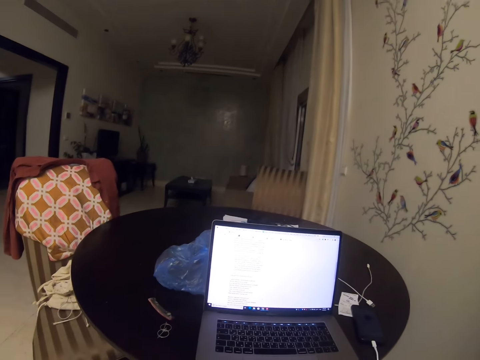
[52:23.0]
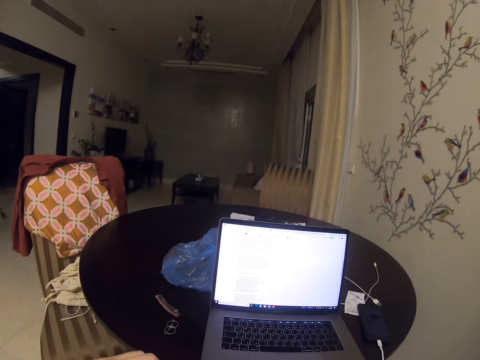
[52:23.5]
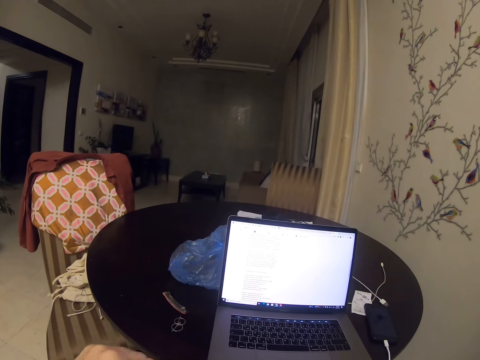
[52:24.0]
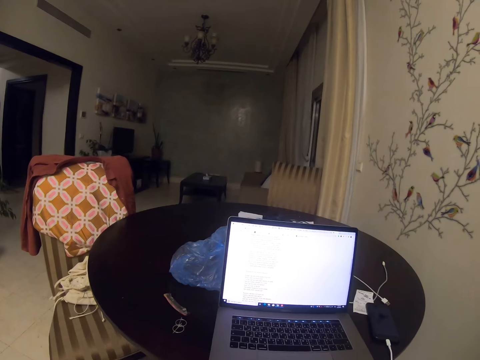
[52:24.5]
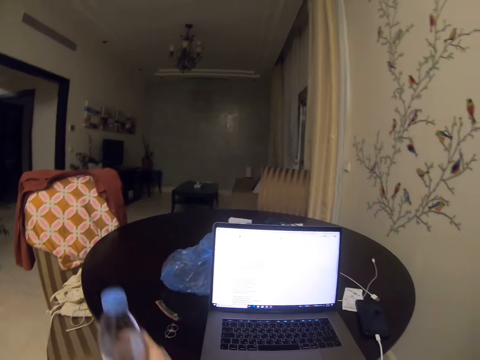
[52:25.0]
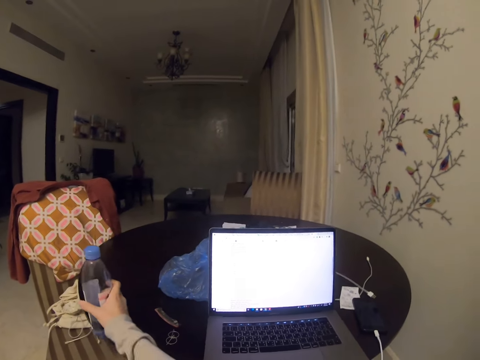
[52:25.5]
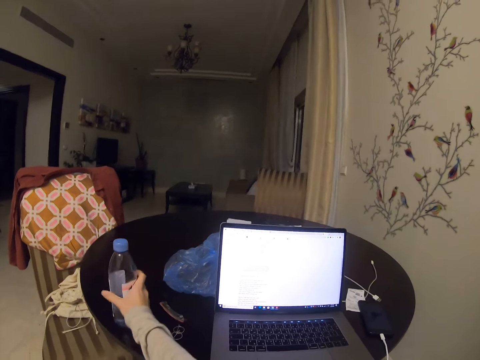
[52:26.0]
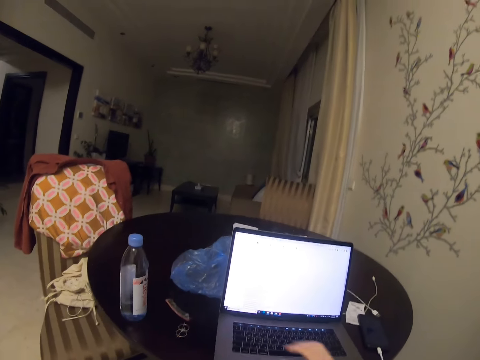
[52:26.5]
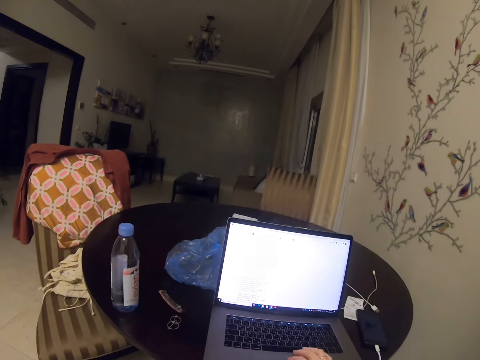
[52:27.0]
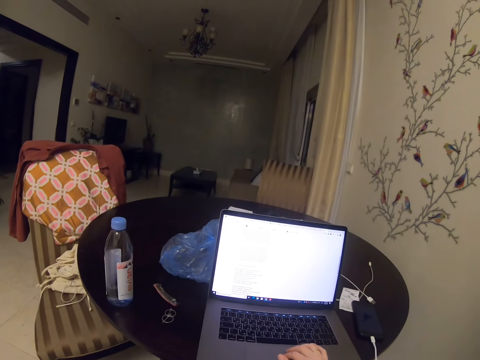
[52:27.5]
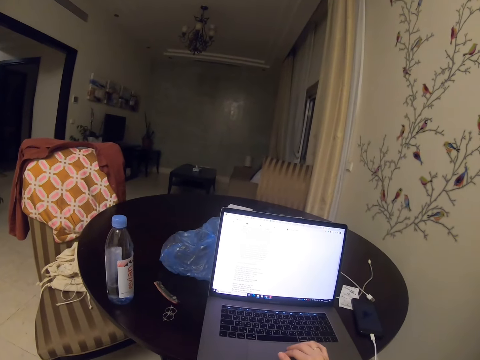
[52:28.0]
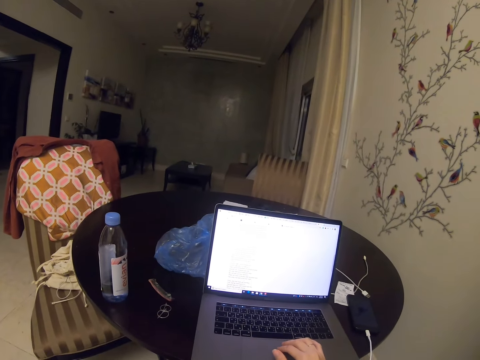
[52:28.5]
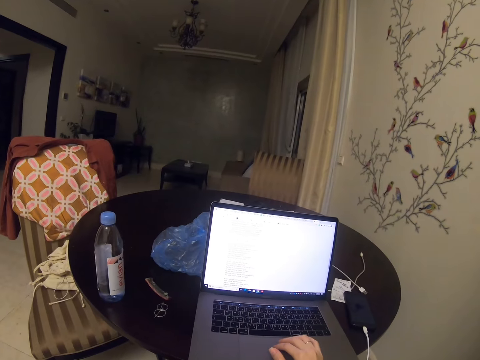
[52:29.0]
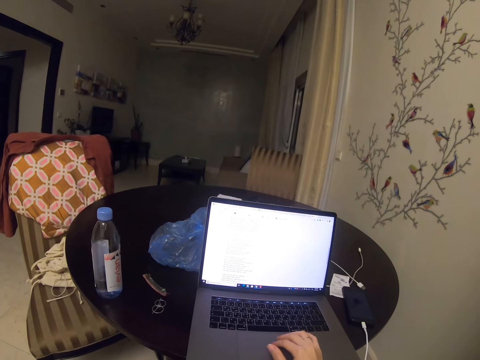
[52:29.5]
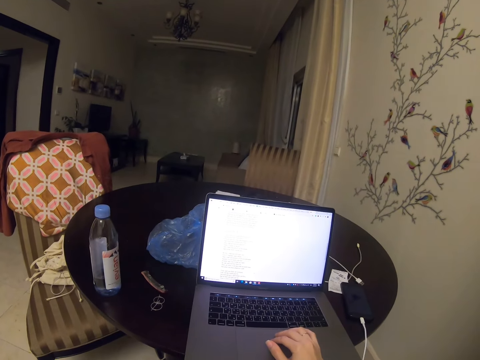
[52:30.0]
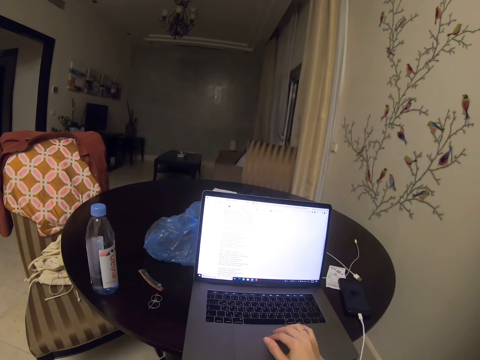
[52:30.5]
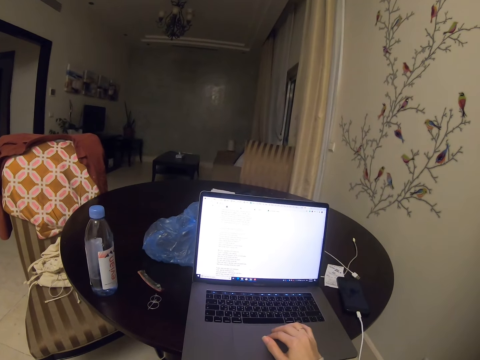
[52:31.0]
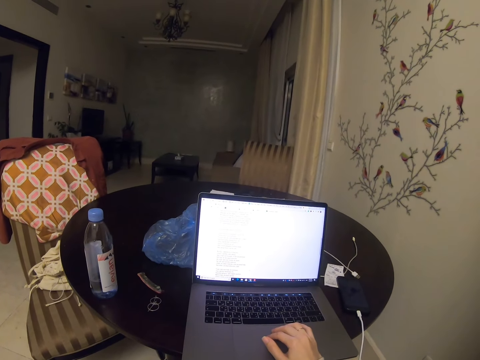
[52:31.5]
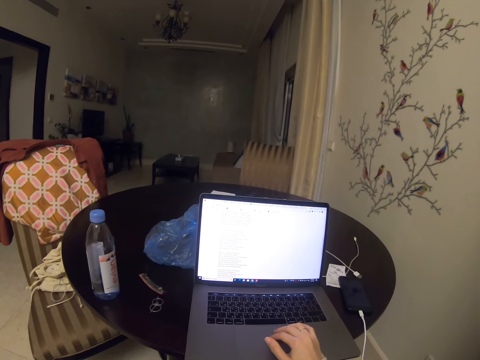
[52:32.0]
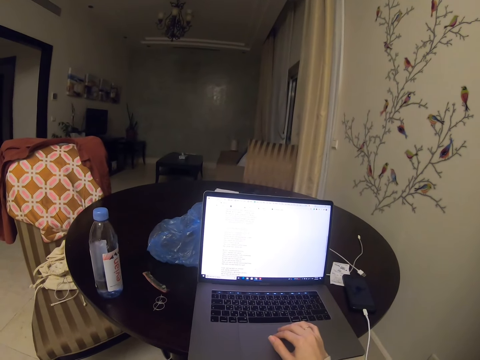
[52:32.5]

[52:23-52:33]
The camera wearer closes the bottle. They look at the laptop. They put the bottle on the table. They scroll the laptop. They use the laptop.

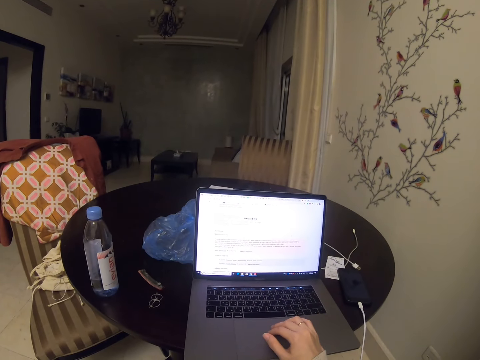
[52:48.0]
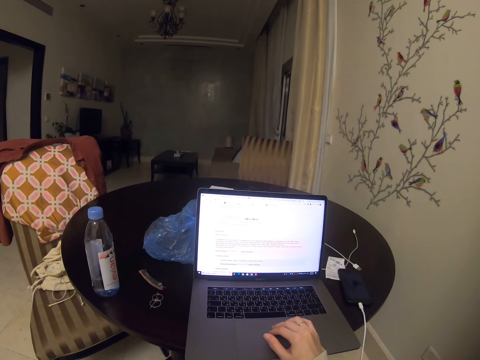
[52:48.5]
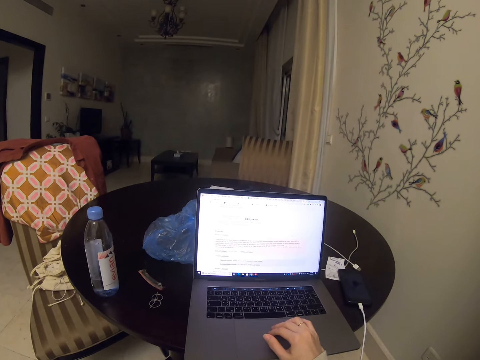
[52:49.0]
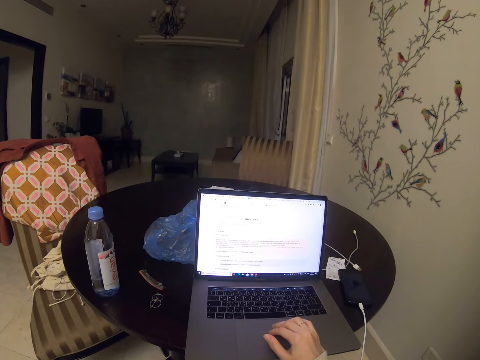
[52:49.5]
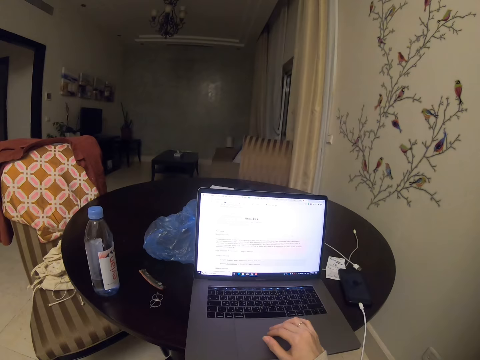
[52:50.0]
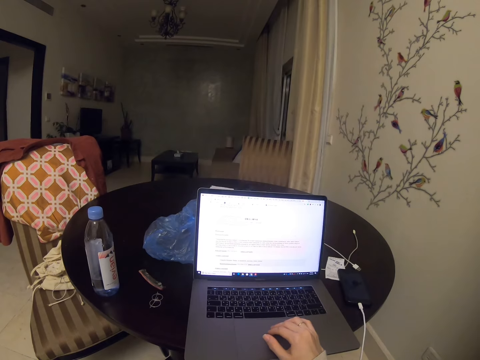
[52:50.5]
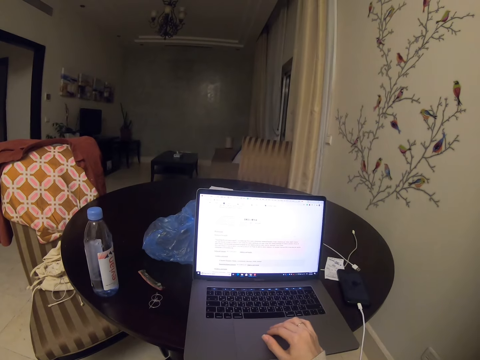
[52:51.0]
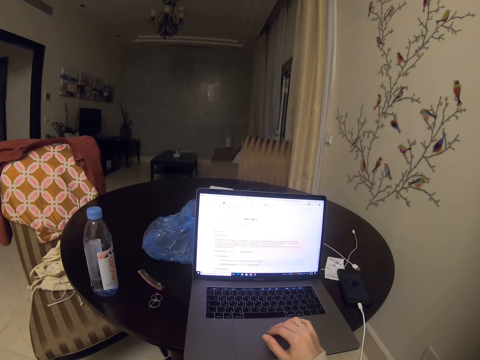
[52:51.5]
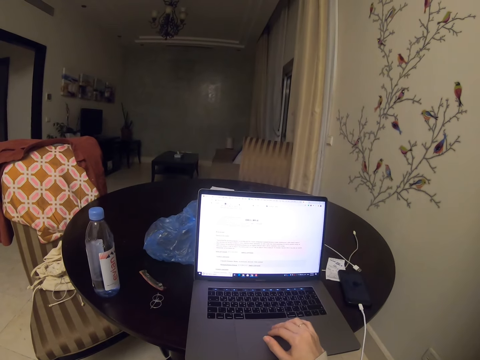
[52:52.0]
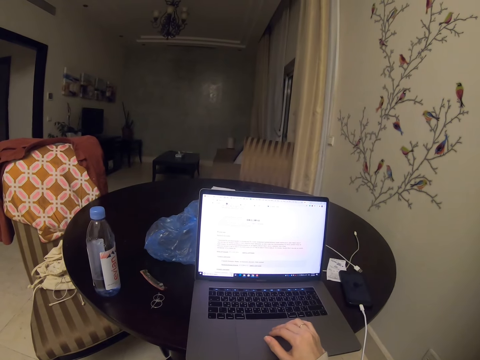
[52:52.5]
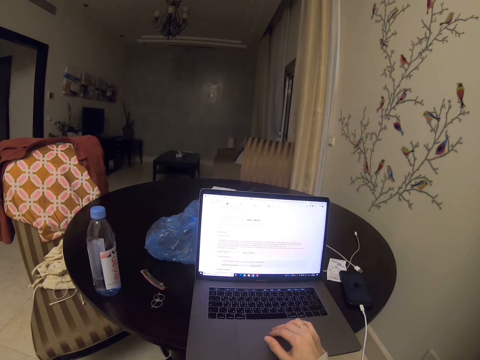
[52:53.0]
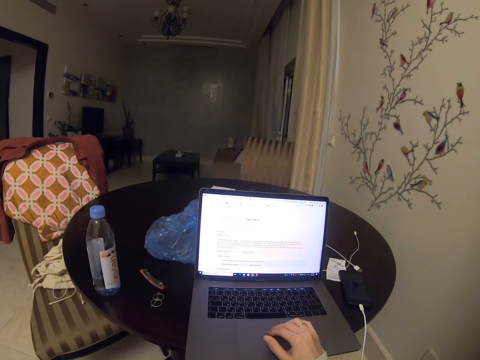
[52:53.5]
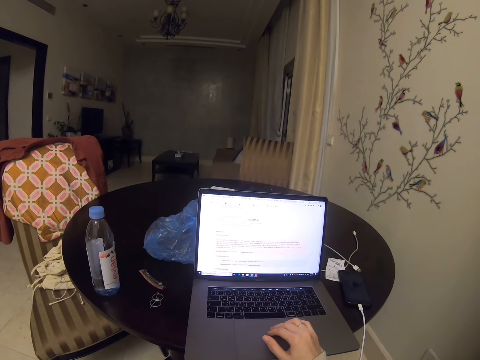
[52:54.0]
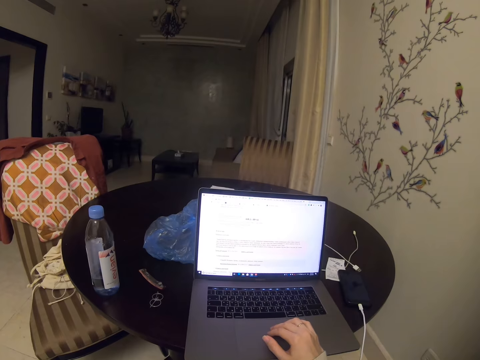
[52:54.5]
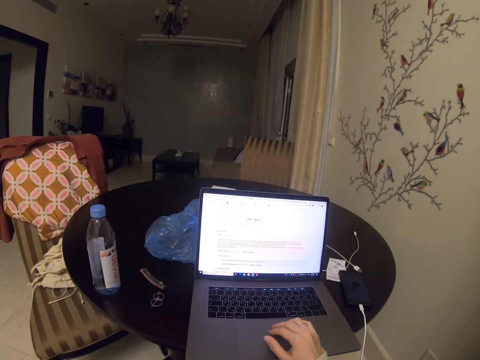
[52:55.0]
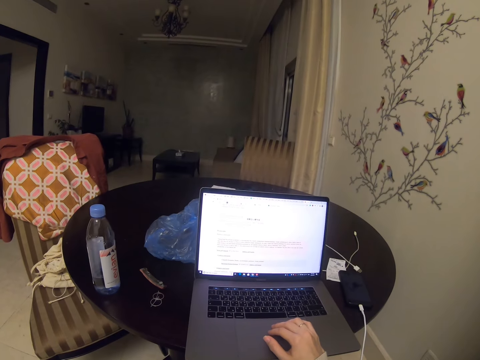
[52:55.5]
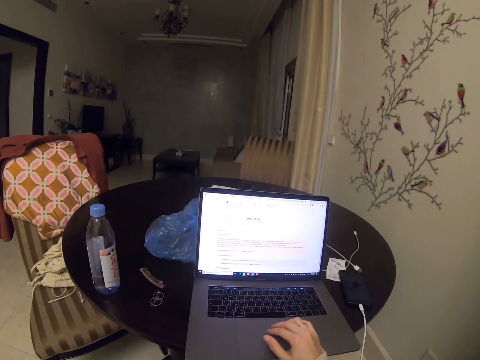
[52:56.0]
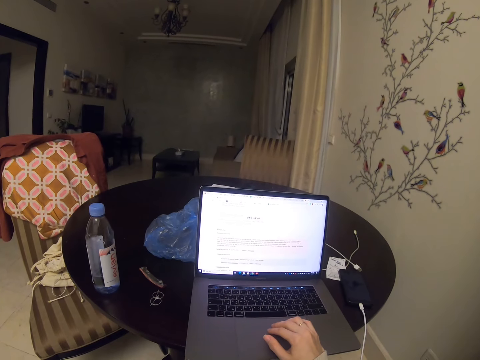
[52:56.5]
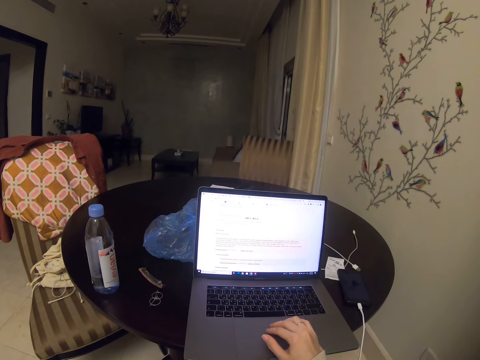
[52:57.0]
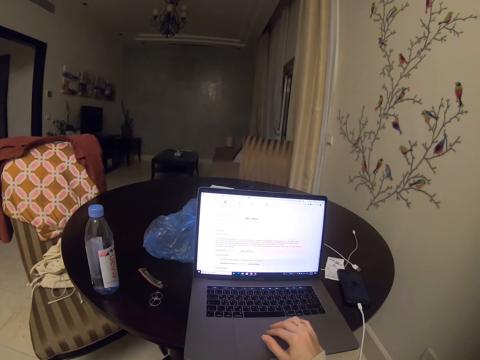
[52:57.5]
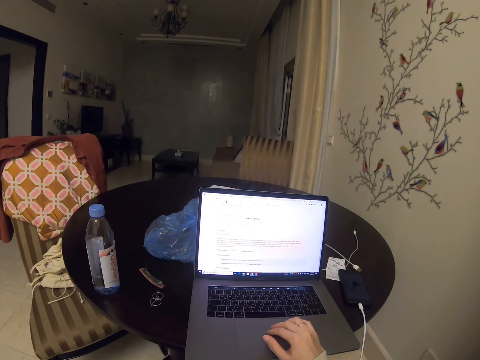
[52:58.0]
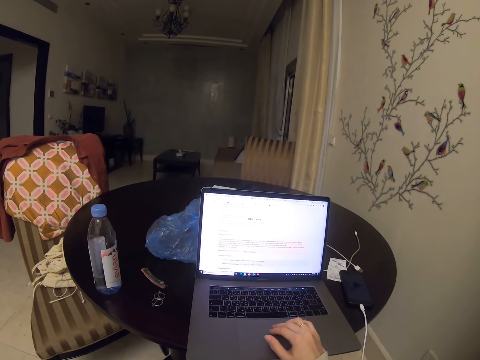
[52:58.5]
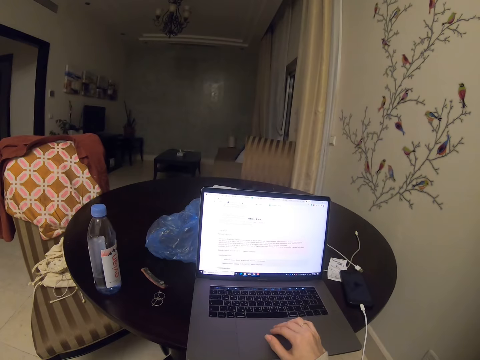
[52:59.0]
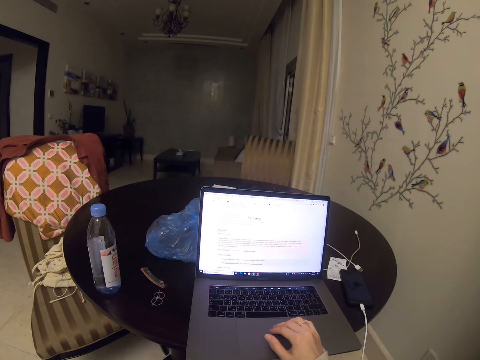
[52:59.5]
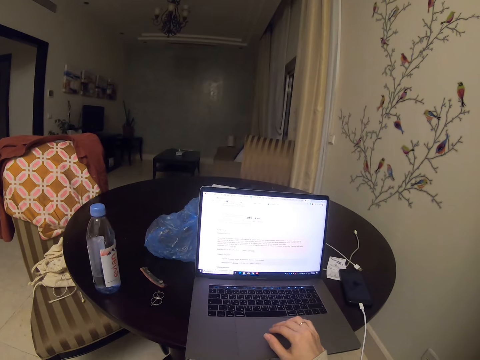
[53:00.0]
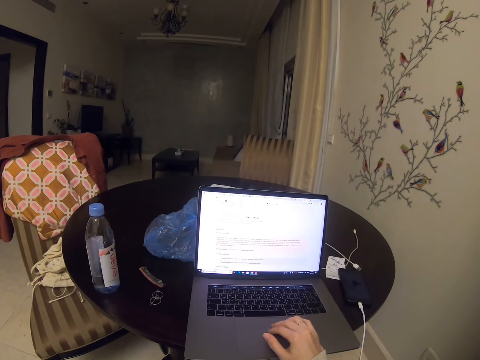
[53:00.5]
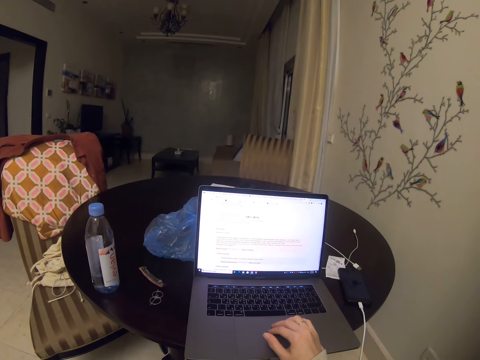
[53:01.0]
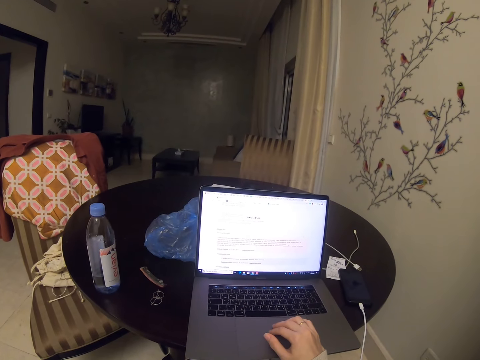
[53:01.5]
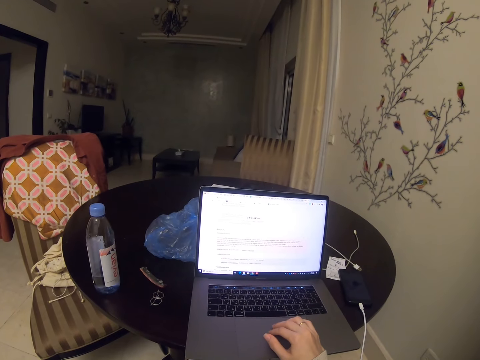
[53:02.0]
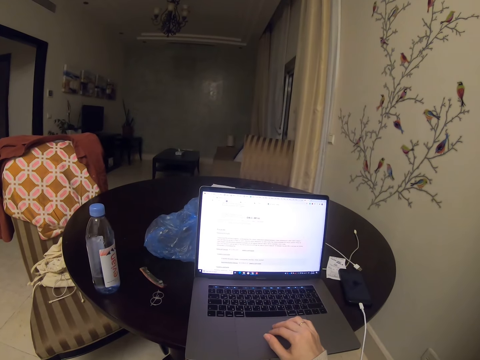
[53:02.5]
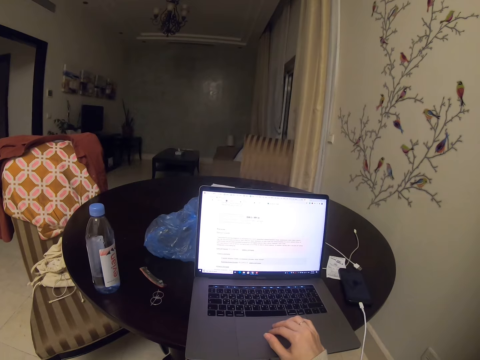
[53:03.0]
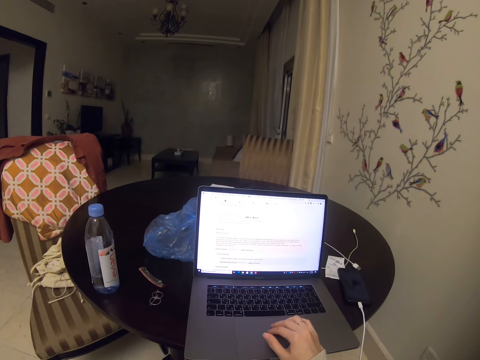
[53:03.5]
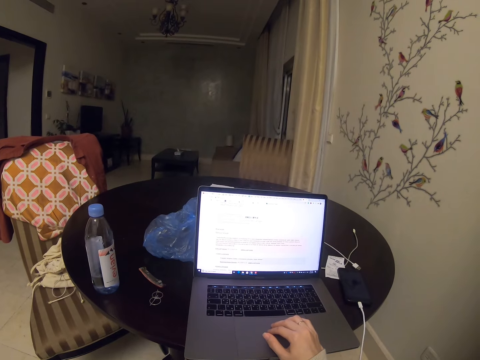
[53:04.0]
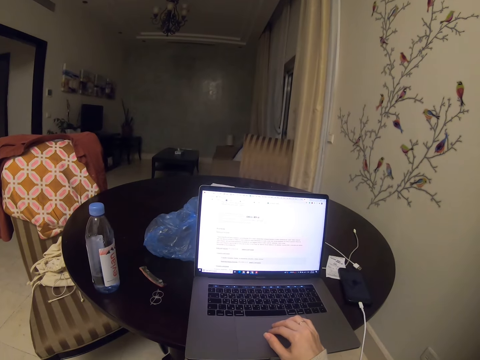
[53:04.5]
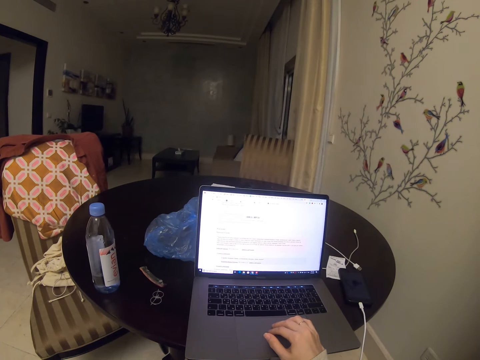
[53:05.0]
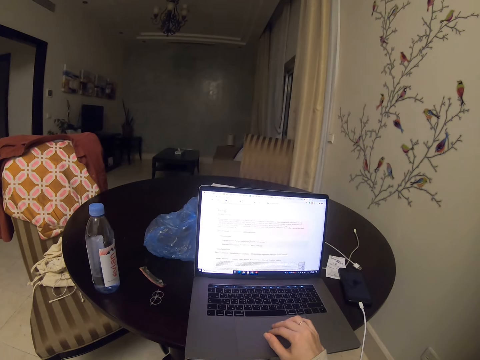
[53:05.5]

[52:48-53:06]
The camera wearer looks at the laptop.
